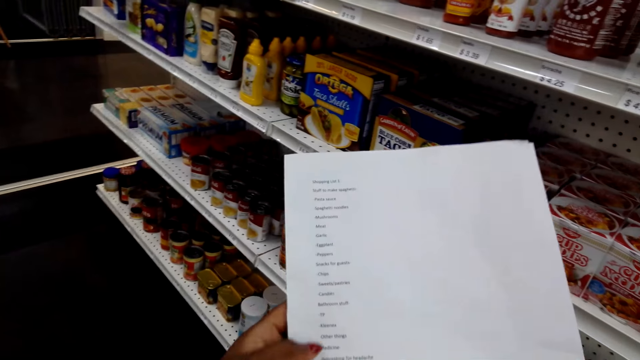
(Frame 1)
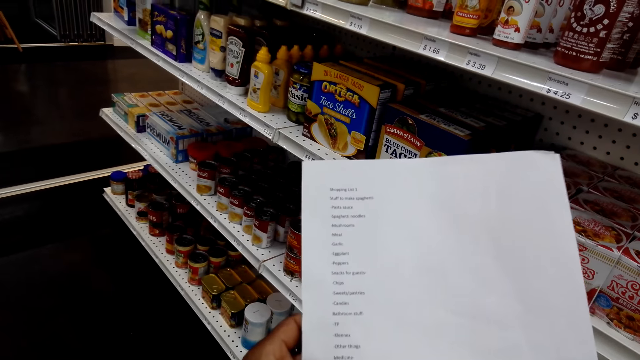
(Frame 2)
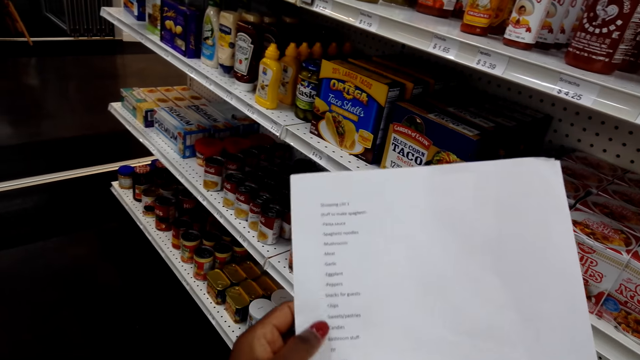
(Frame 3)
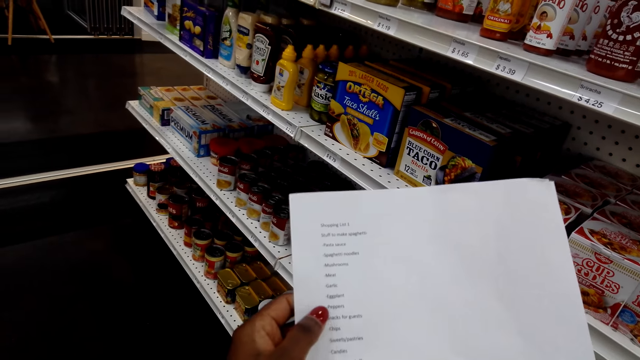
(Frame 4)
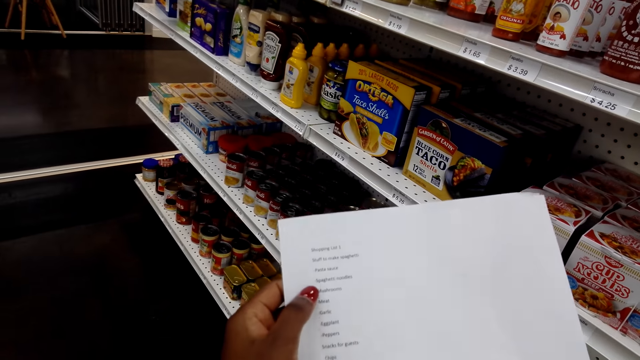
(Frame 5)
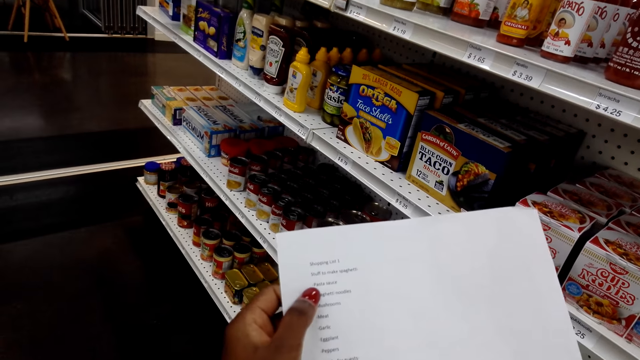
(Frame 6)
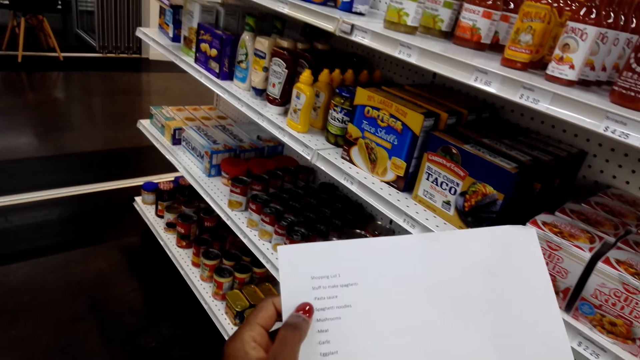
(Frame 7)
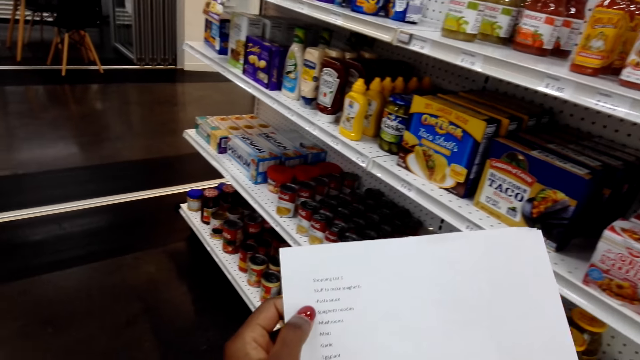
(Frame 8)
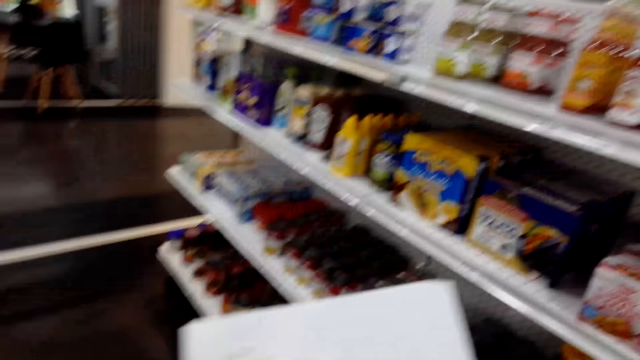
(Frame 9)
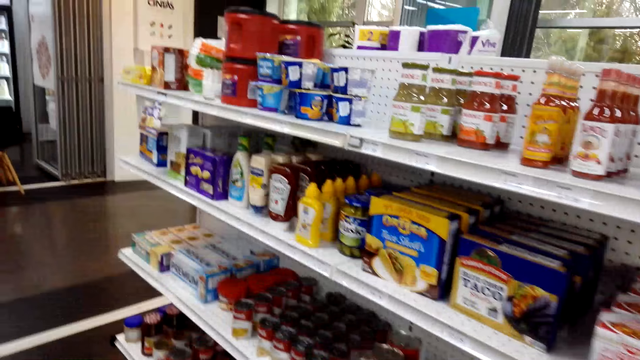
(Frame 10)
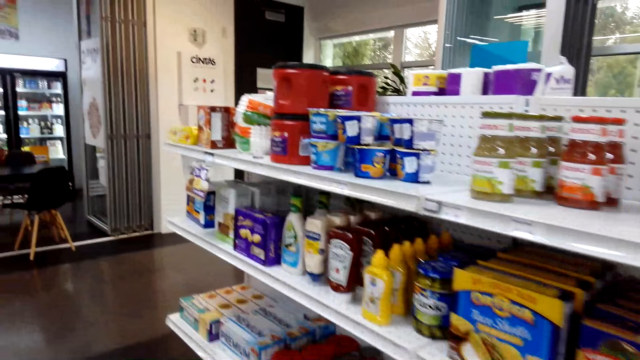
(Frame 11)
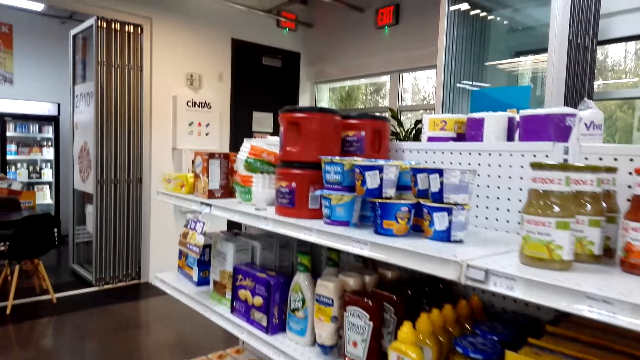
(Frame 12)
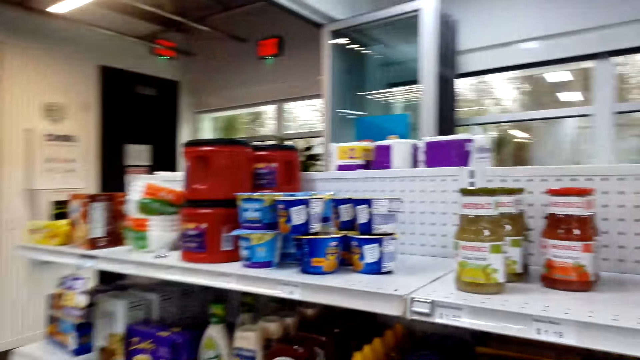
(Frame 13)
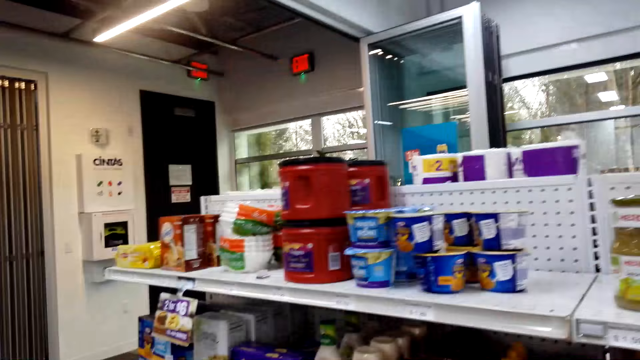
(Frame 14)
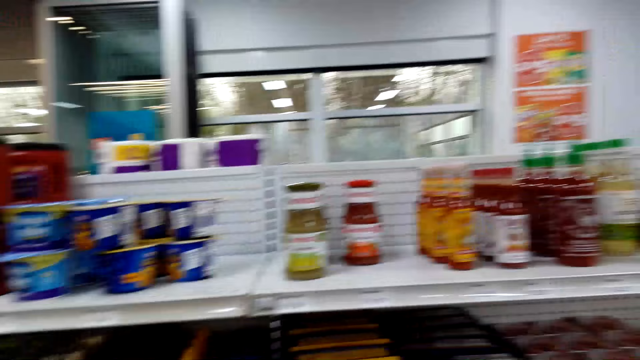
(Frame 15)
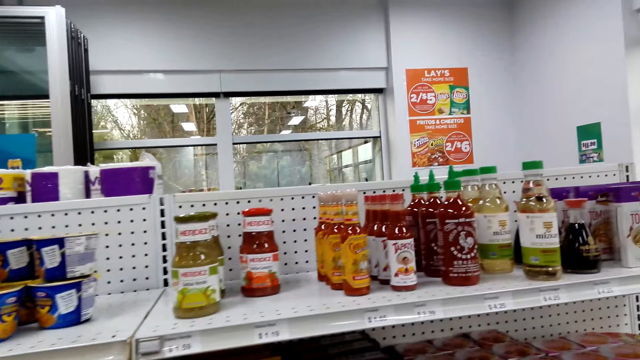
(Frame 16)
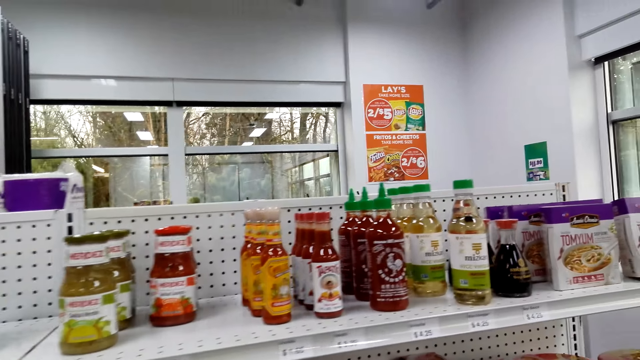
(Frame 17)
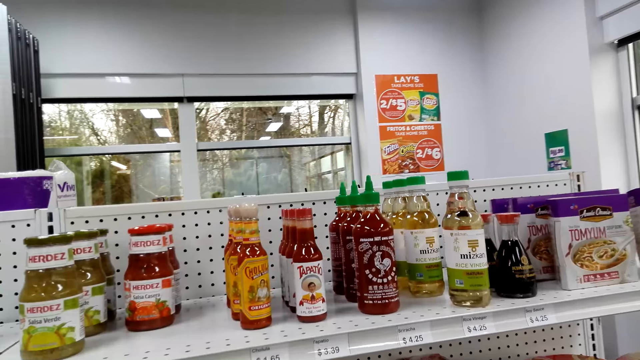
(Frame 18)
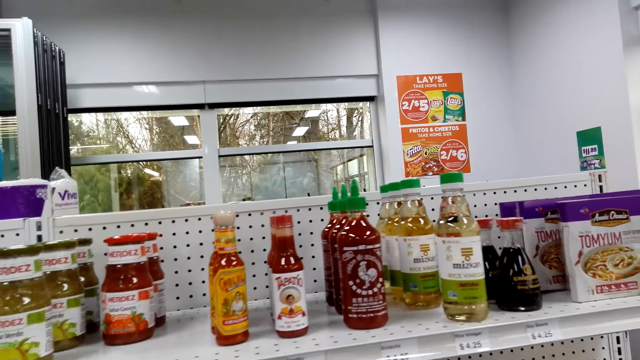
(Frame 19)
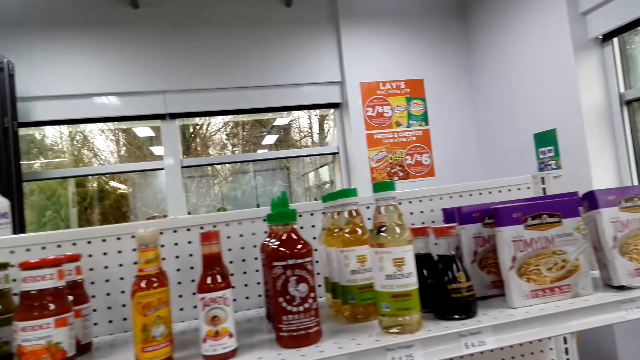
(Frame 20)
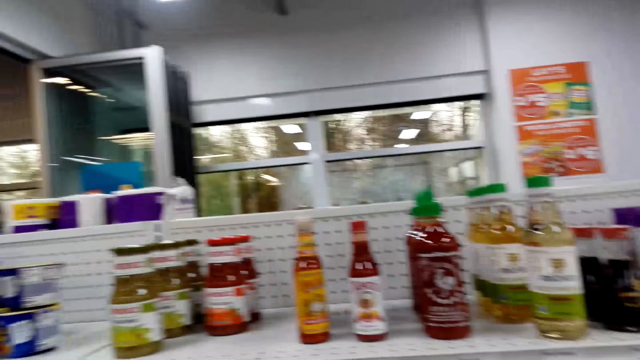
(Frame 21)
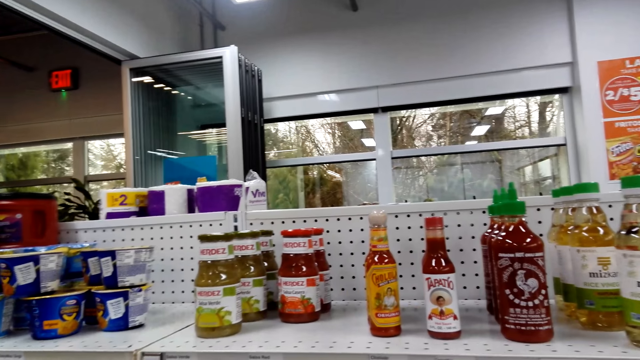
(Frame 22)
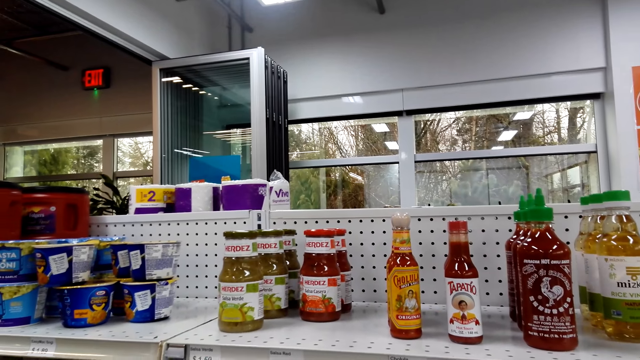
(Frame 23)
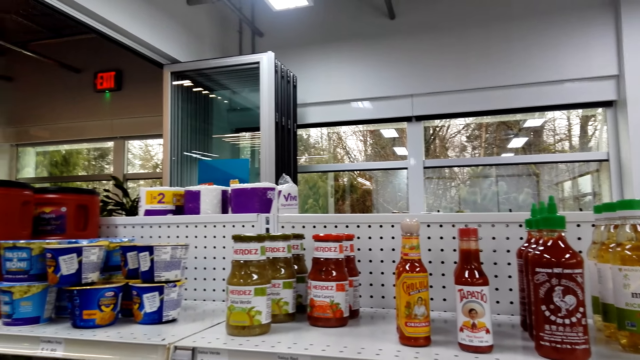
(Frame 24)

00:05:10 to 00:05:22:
The camera wearer looks at the shopping list. They walk around the supermarket. They look at the items on the shelf. They look around.

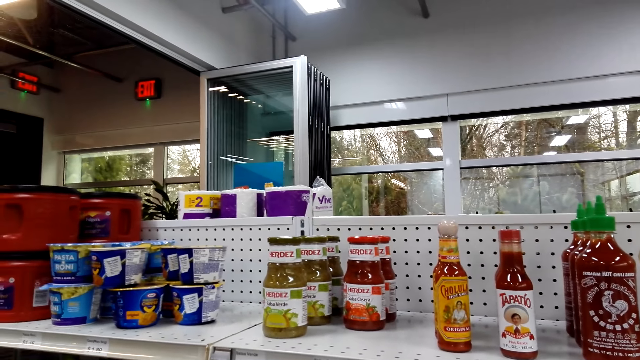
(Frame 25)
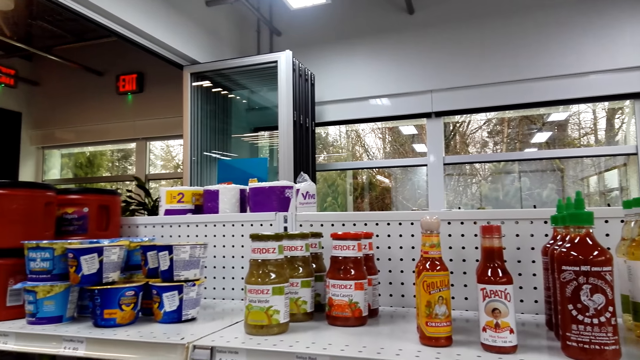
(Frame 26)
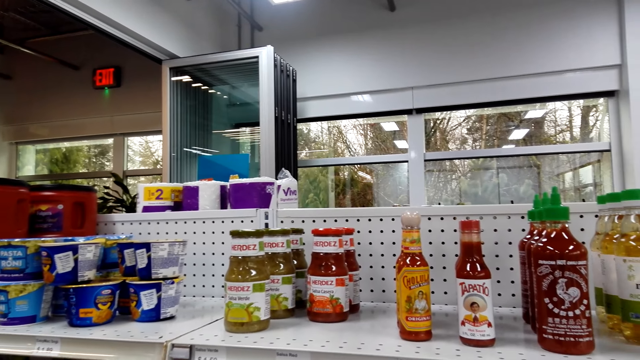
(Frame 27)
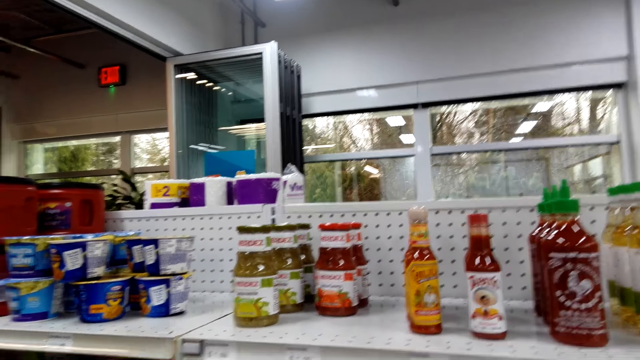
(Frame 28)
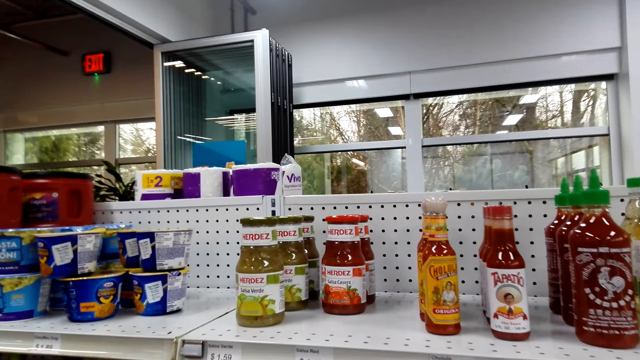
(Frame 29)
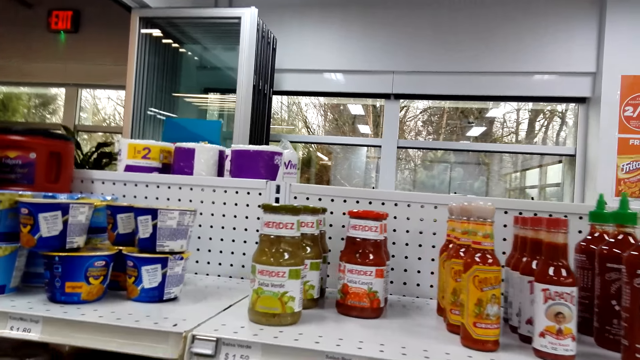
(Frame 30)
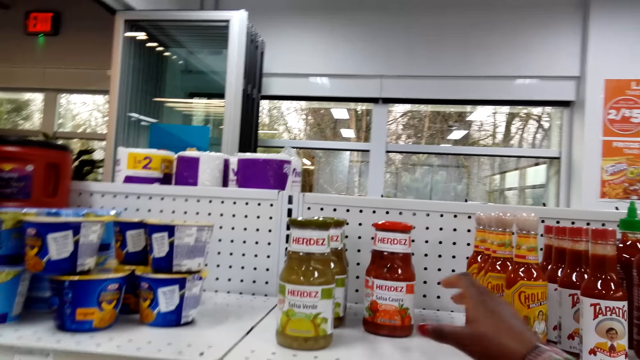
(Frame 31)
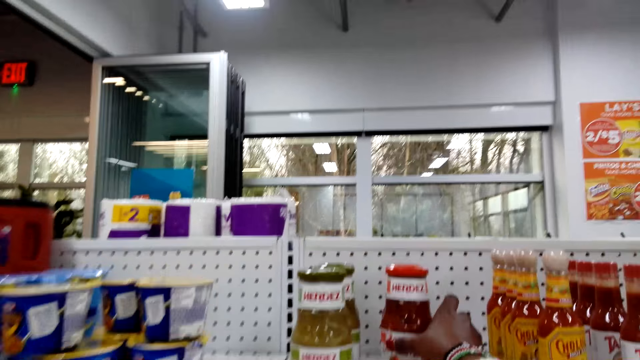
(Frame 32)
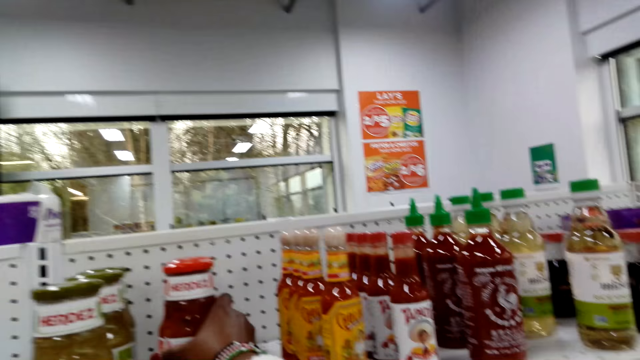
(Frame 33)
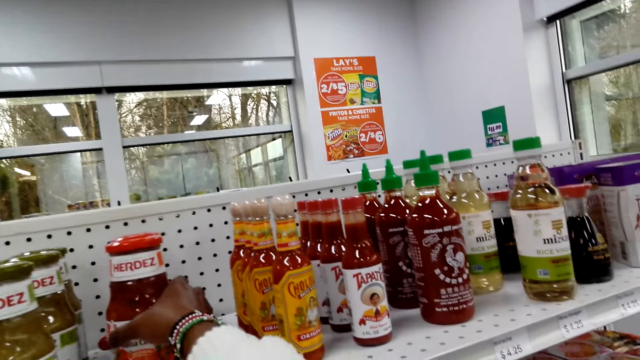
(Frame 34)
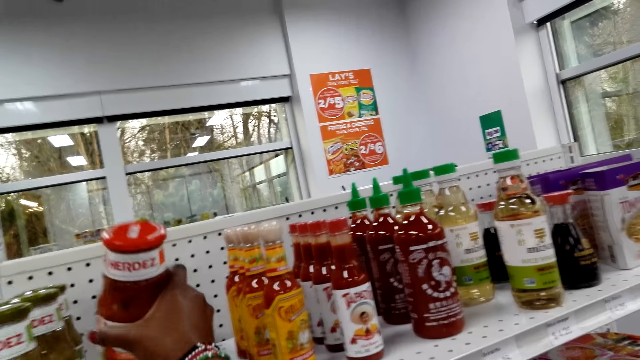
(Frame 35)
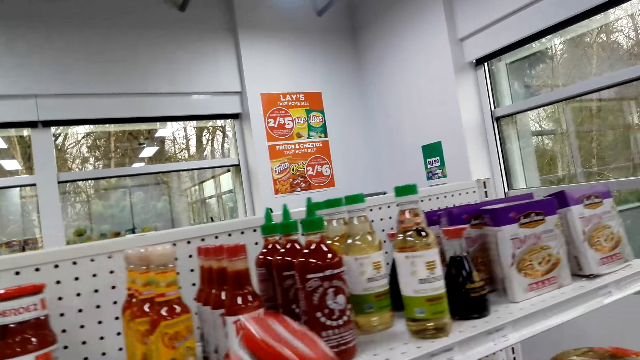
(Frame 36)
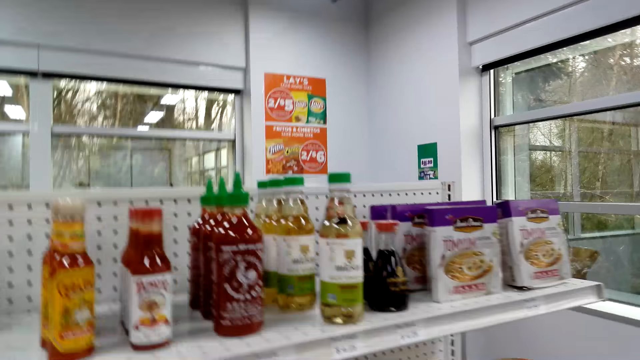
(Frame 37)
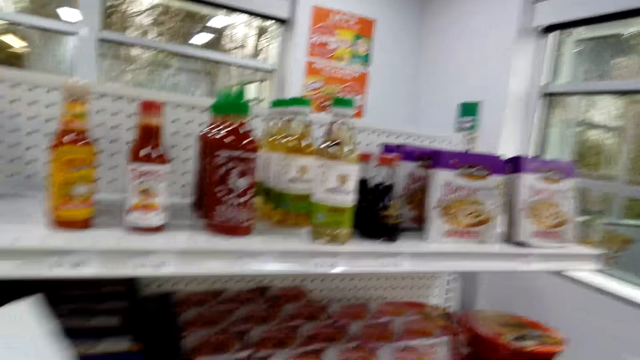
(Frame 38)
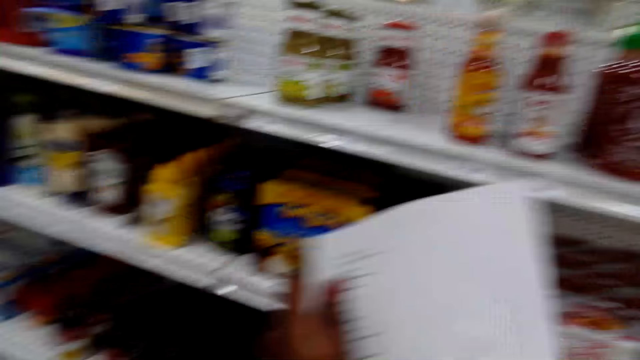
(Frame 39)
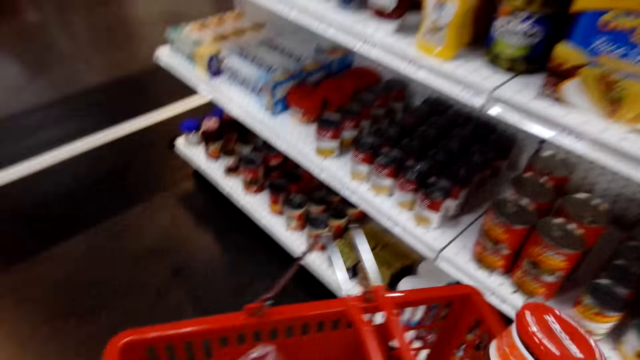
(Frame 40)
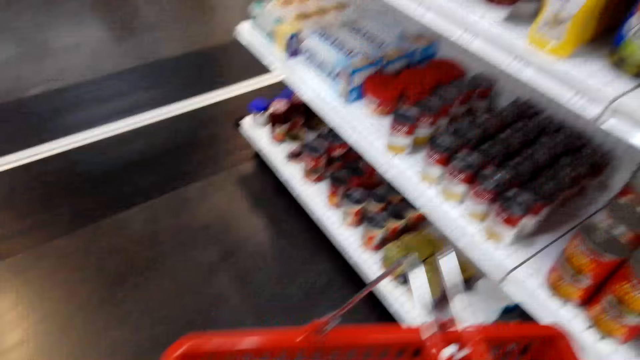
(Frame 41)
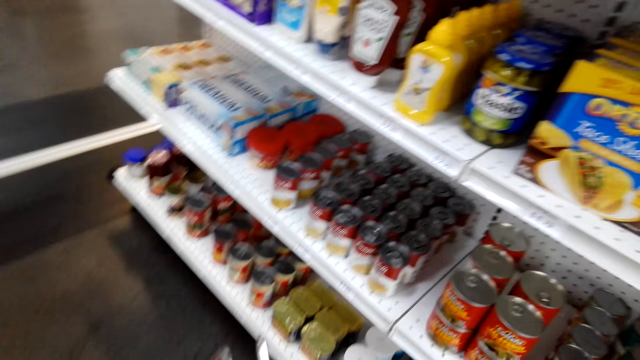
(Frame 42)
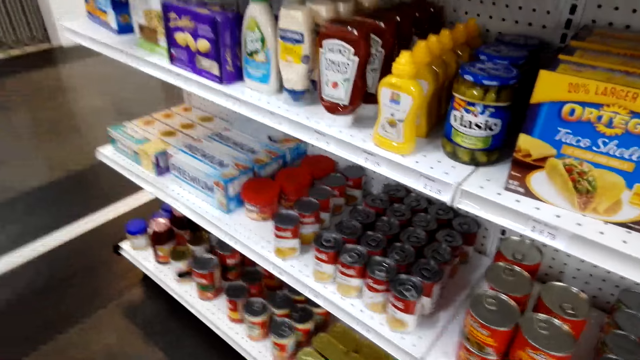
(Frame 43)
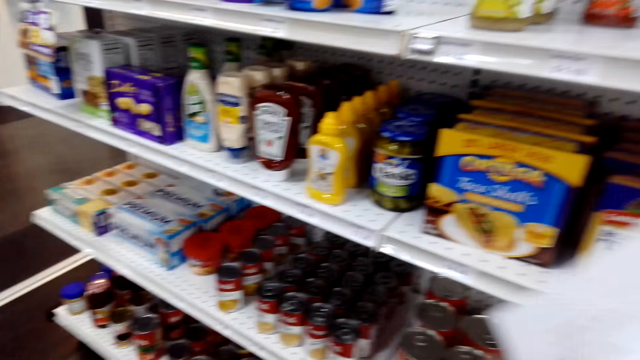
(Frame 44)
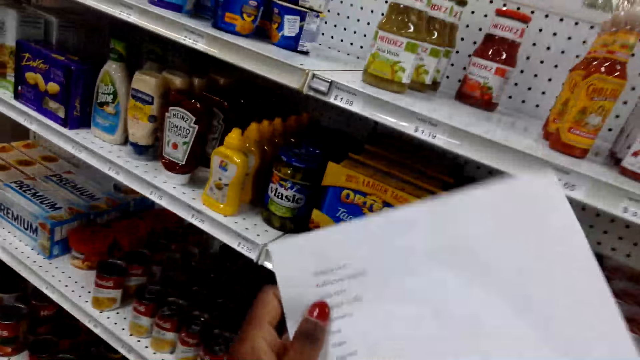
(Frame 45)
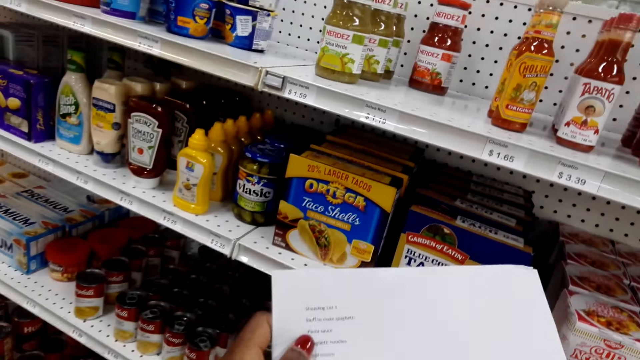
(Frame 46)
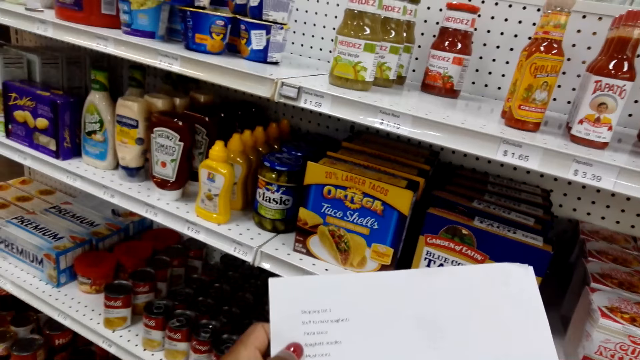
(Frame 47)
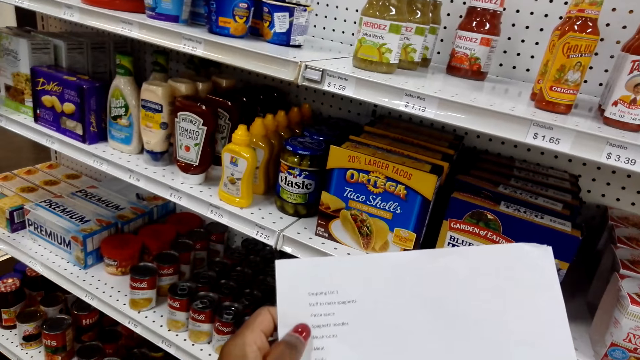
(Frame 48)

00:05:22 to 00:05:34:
The camera wearer picks up the bottle. They put the bottle in the shopping basket. They lift a paper. They look at the shopping list.
